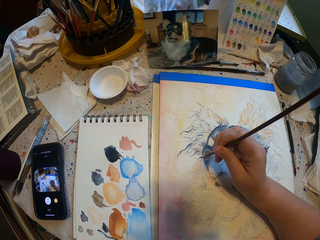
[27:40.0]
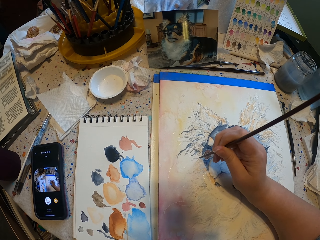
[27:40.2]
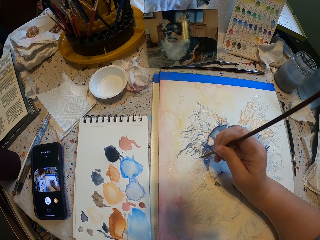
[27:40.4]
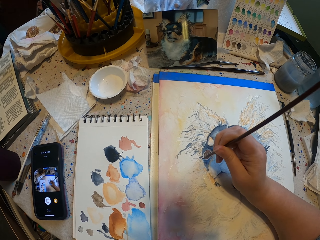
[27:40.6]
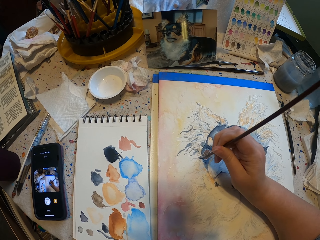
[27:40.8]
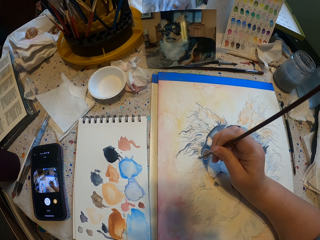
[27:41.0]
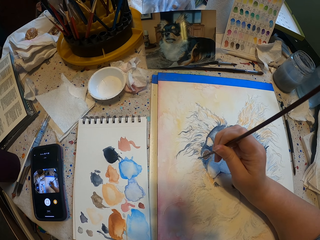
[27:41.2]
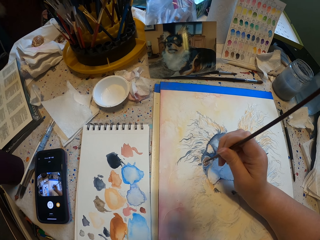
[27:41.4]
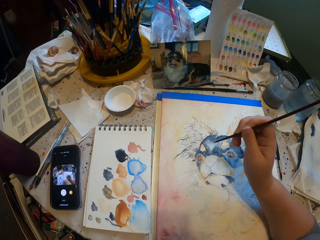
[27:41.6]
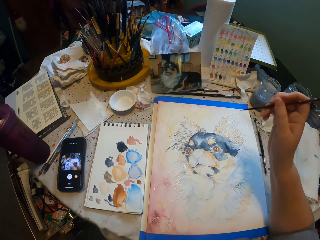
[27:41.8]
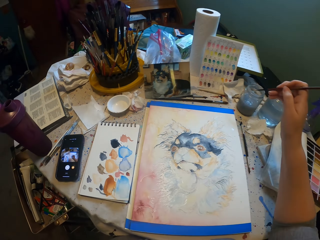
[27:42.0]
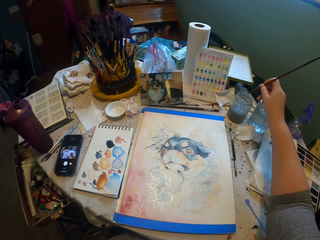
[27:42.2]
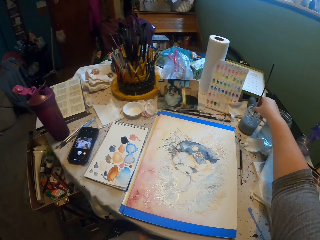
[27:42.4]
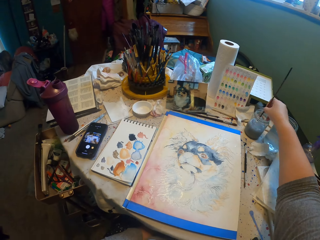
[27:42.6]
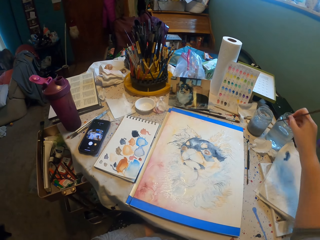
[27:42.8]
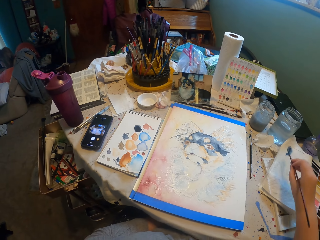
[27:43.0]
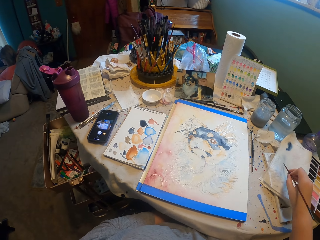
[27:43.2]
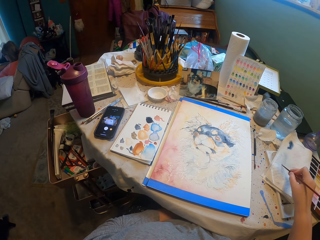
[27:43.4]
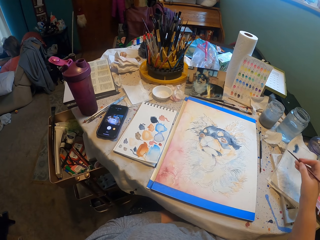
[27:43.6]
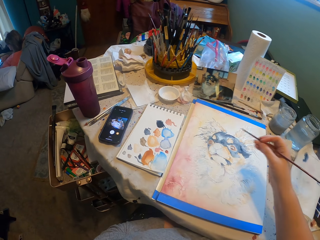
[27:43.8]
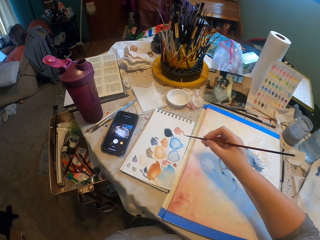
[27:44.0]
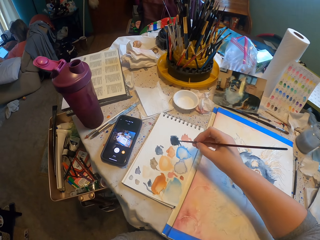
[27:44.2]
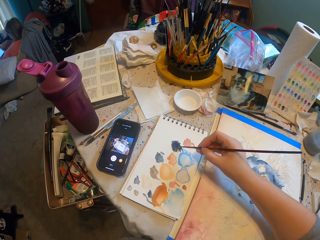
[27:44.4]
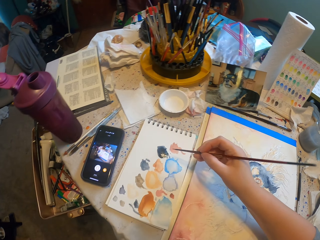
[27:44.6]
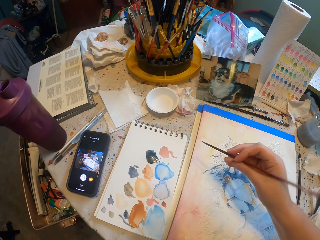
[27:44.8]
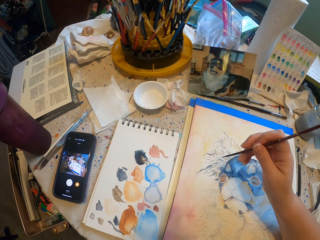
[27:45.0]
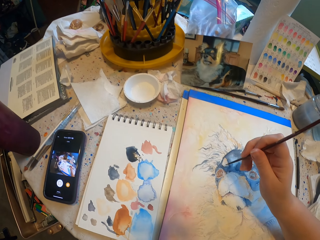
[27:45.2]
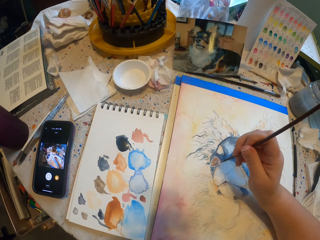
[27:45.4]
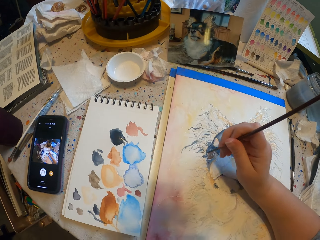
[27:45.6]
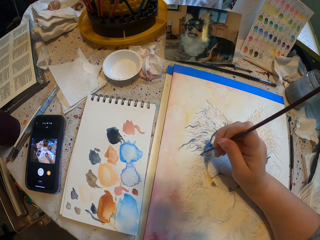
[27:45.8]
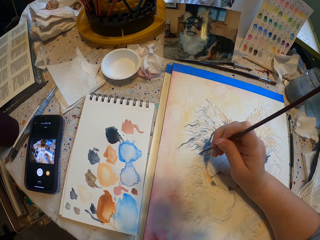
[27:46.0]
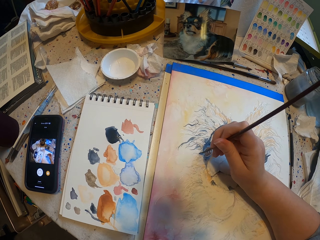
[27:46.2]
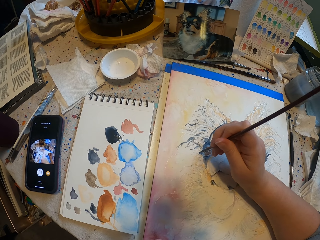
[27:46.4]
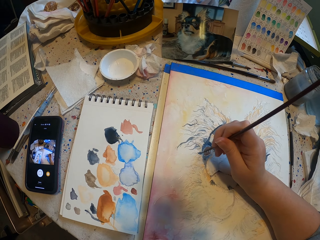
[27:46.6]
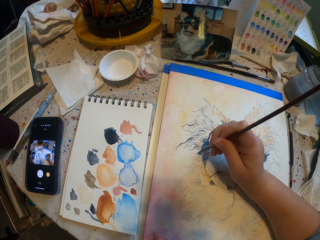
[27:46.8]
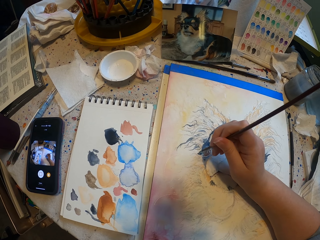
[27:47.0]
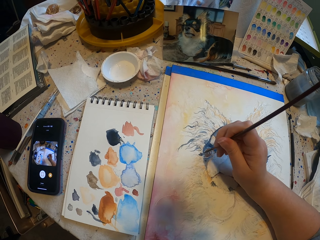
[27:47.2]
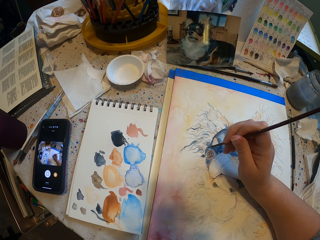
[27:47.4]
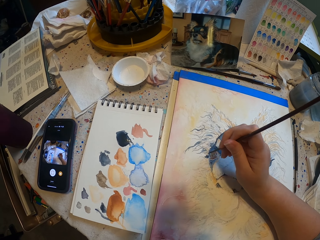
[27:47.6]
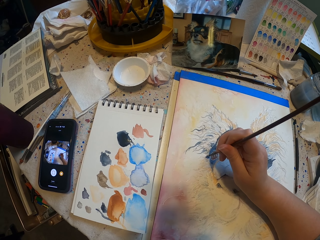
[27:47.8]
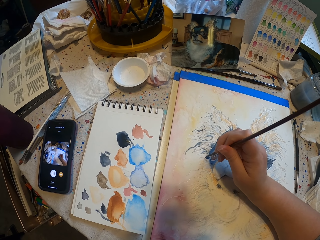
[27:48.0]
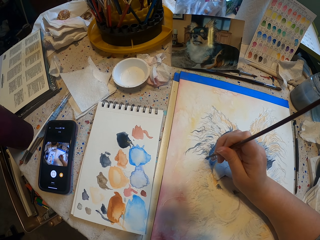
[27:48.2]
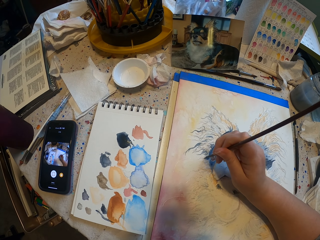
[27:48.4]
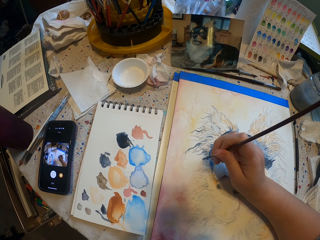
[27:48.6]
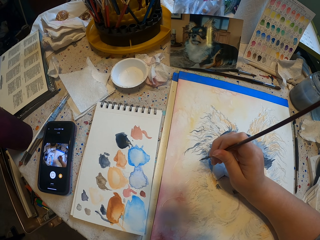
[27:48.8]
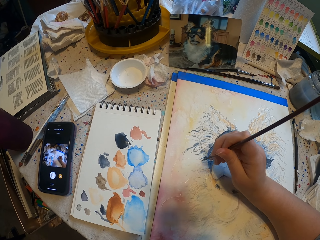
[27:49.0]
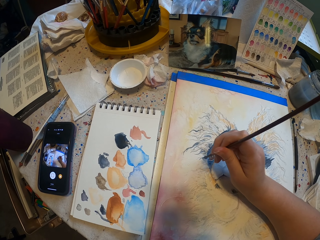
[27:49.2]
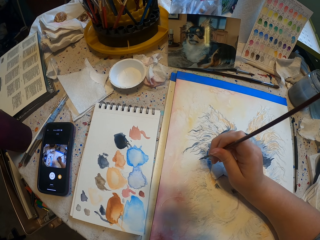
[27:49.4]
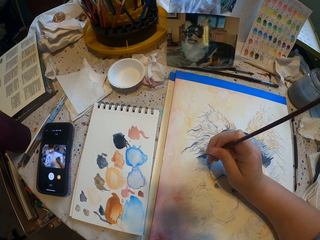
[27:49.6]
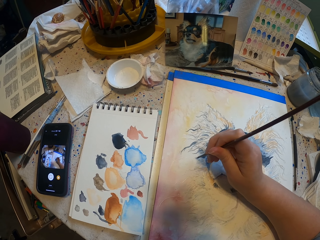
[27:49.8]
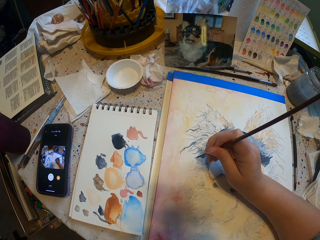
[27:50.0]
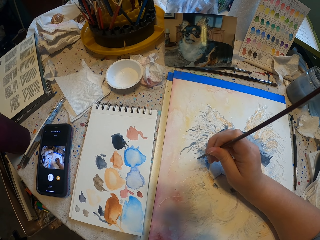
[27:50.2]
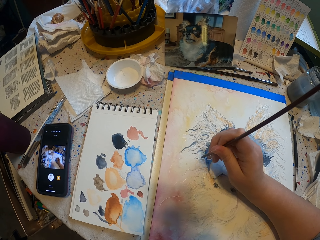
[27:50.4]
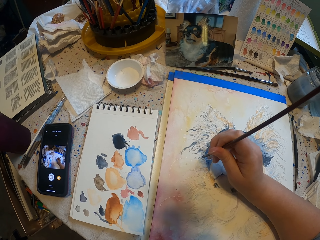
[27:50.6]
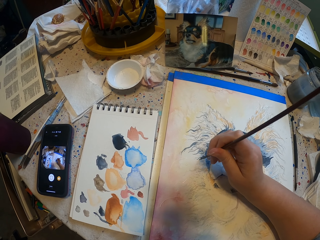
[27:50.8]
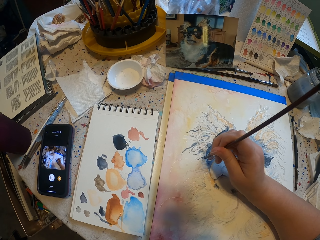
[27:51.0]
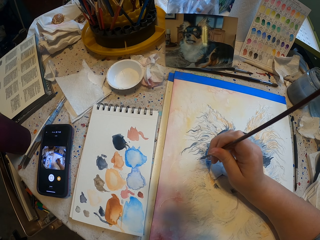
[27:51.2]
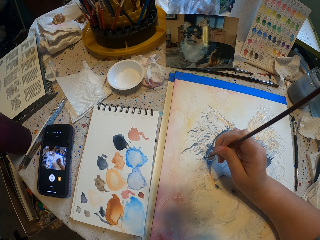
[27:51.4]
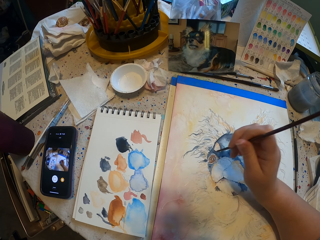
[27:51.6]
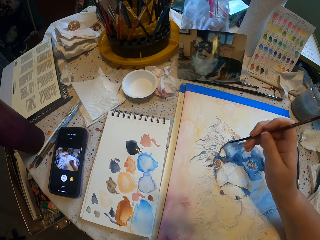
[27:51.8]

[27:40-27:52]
The camera wearer dips the paint brush in the water jar. They take paint from a paper. They paint a drawing with the paint brush.

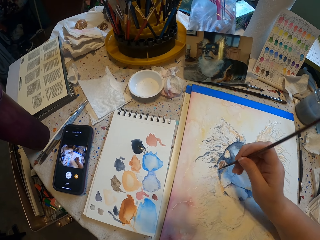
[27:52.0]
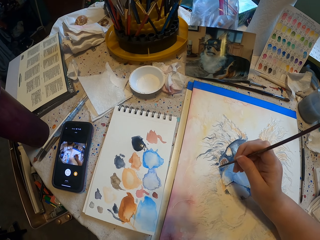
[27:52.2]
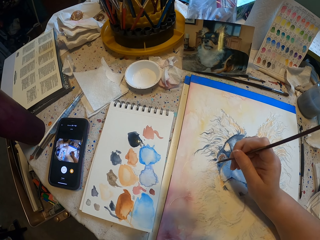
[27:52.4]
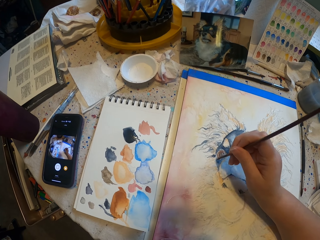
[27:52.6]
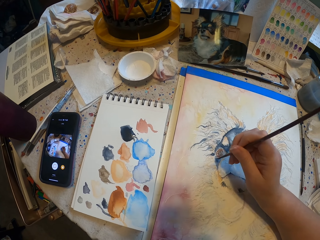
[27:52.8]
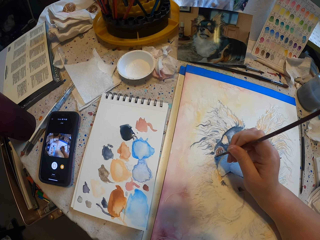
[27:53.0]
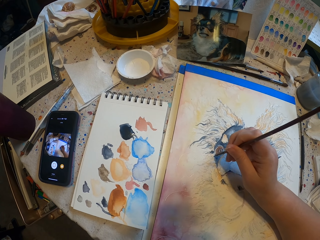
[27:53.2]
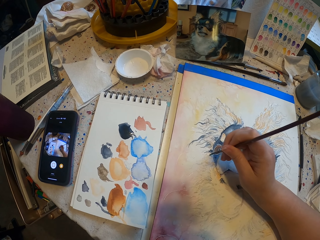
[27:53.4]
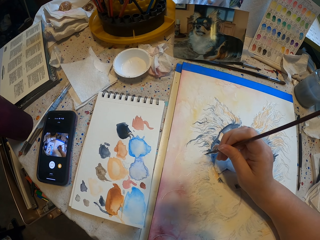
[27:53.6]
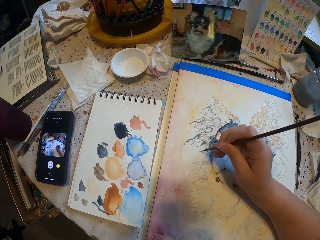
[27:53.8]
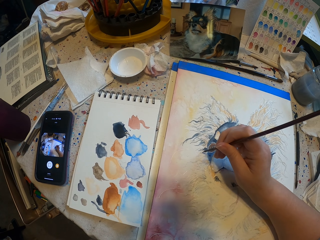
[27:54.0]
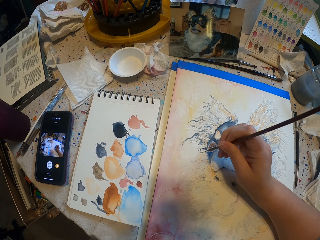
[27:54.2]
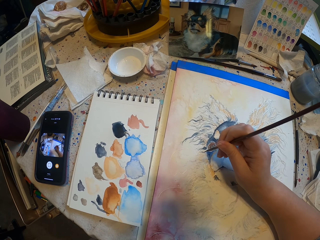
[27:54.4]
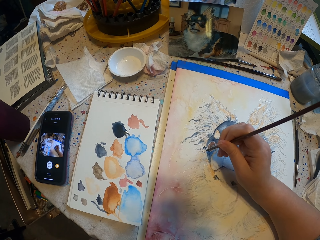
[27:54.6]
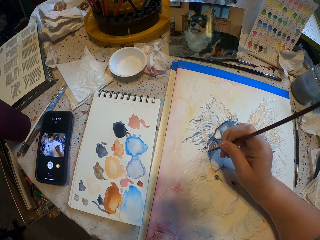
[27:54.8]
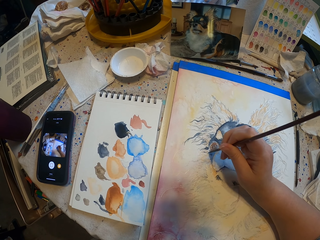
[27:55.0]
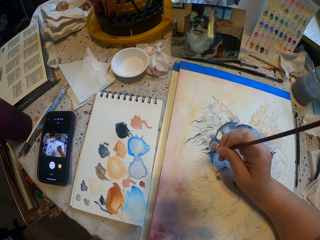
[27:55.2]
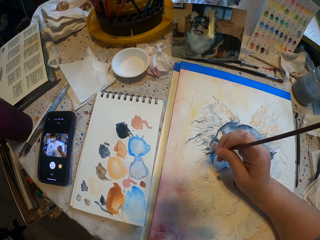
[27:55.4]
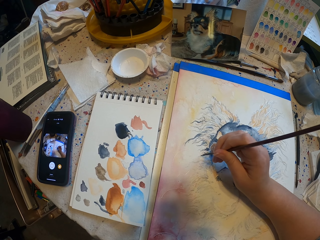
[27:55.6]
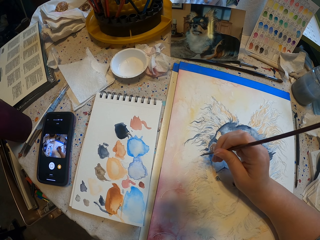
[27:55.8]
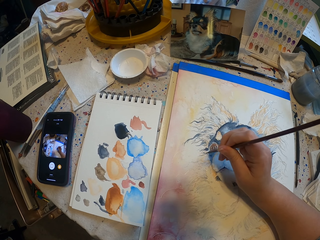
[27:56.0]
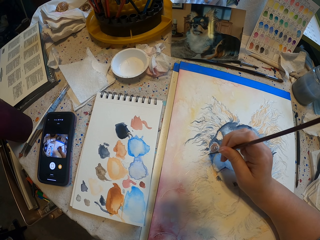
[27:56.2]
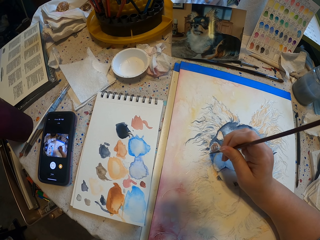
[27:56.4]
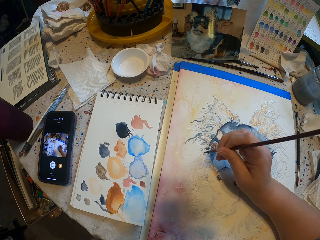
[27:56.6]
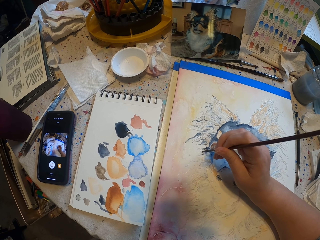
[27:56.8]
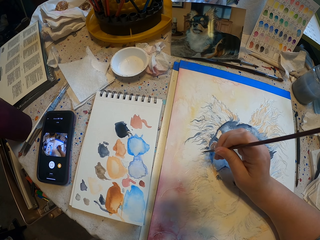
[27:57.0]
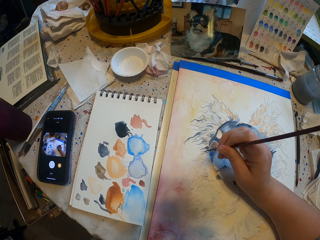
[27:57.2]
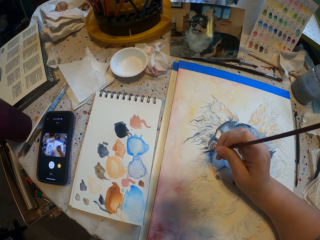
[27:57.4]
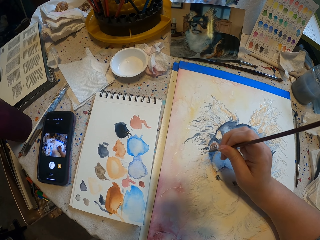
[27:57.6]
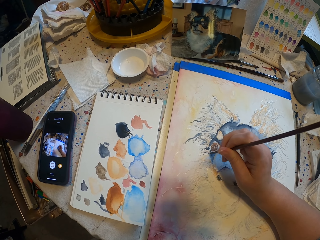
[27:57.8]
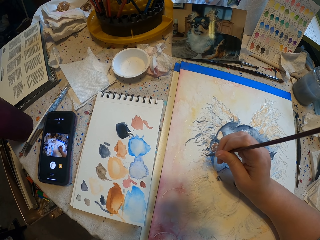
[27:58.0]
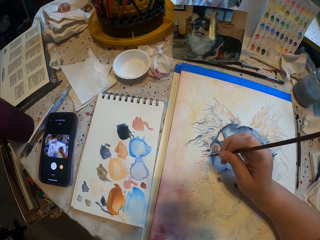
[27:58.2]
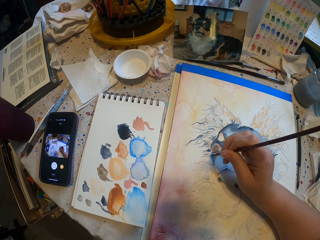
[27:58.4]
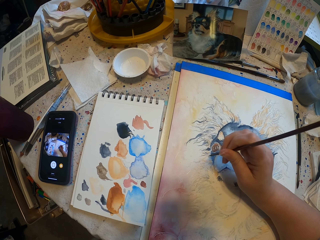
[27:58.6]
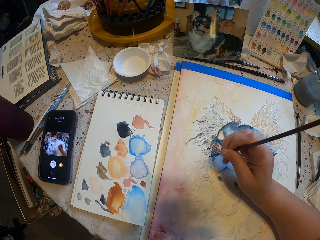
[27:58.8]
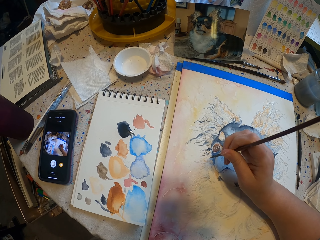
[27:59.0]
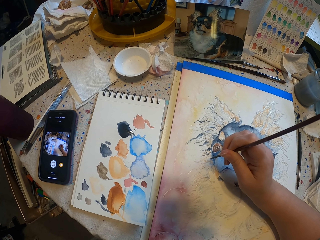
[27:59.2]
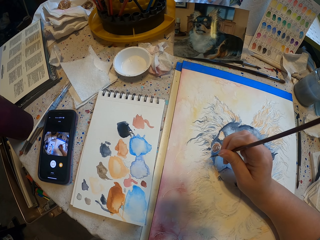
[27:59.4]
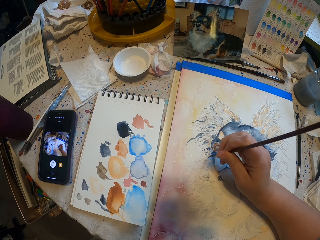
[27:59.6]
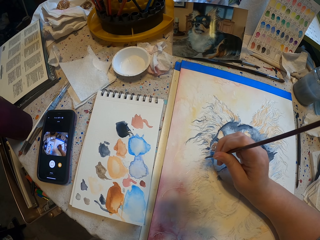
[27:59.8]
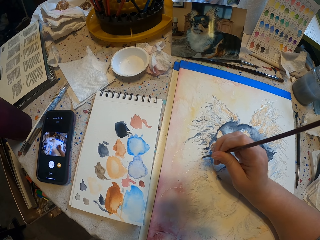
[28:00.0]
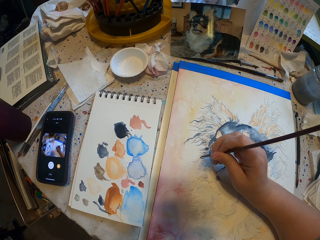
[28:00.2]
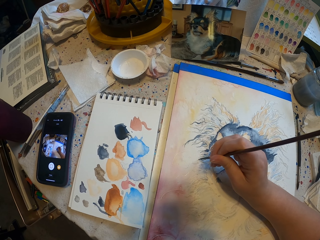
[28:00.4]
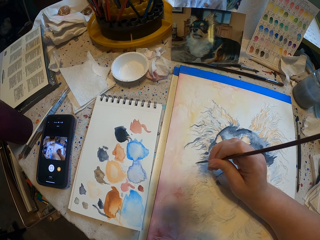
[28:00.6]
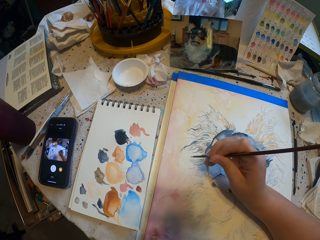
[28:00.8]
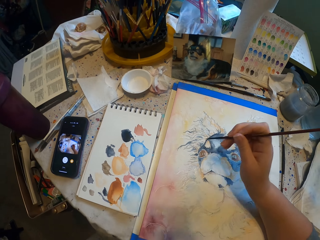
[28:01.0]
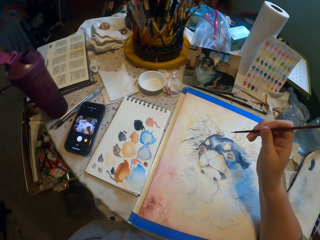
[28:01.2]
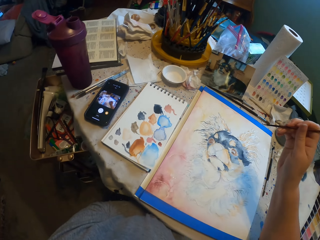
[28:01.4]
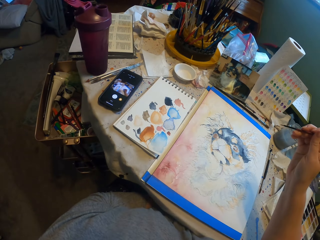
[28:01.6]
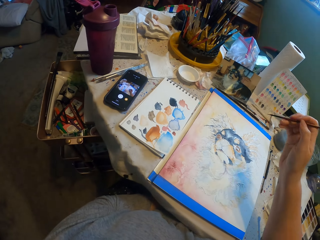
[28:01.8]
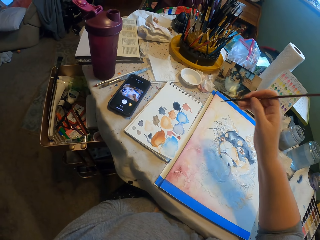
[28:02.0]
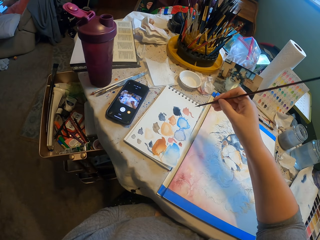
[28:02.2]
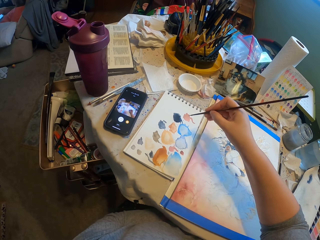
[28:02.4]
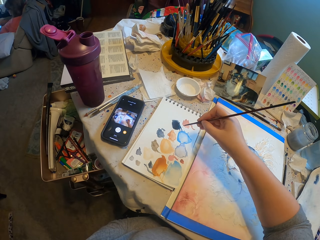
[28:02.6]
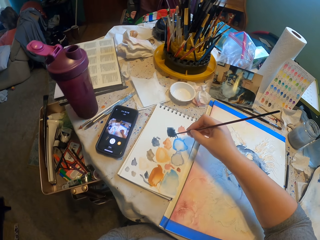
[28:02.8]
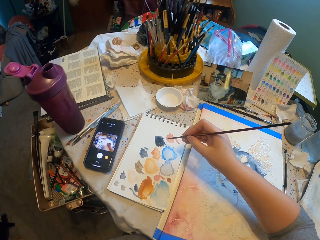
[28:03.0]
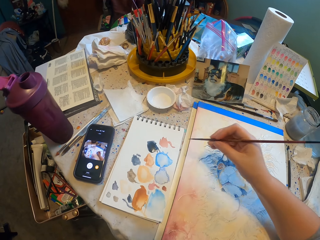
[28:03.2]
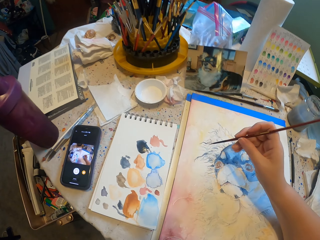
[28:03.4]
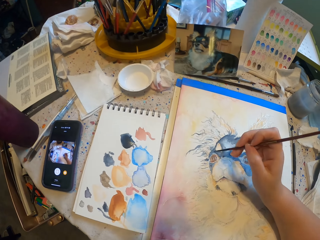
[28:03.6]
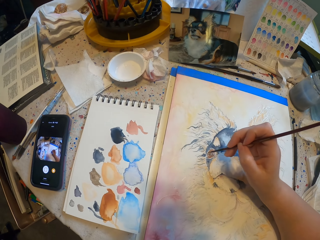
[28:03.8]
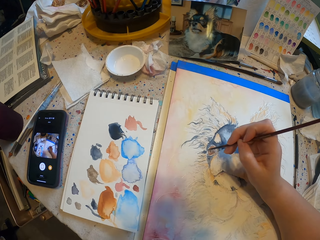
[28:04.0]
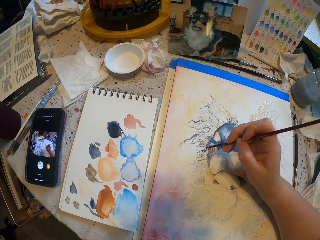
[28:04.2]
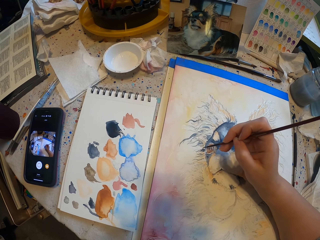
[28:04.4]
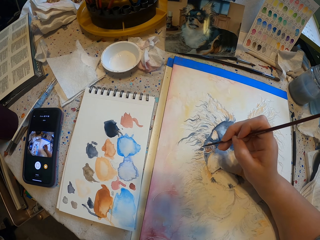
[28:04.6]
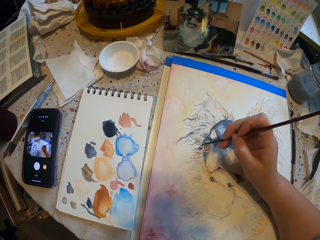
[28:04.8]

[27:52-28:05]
The camera wearer takes paint from a paper.
